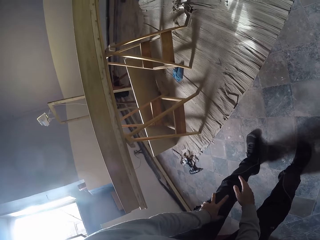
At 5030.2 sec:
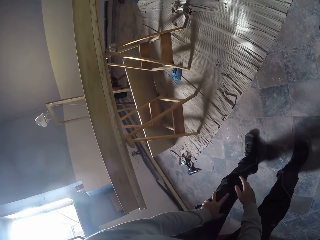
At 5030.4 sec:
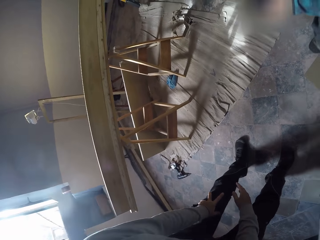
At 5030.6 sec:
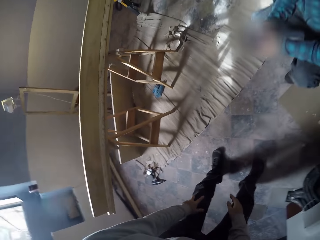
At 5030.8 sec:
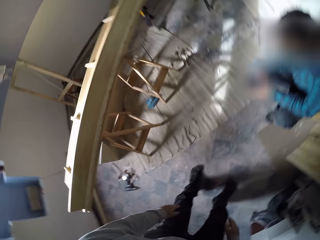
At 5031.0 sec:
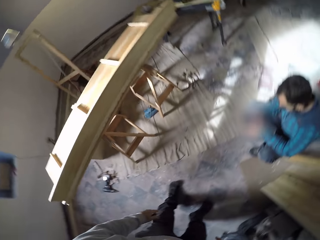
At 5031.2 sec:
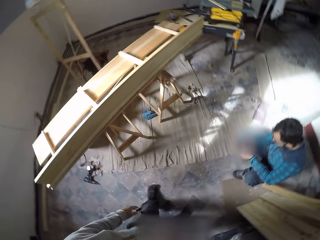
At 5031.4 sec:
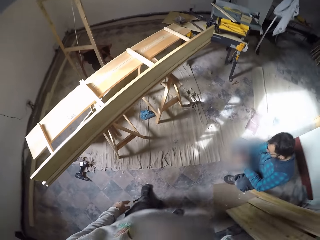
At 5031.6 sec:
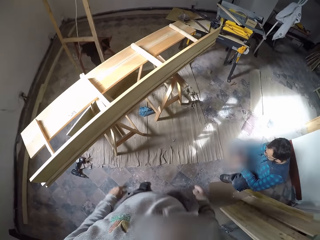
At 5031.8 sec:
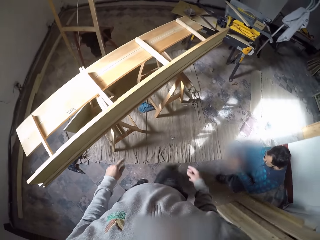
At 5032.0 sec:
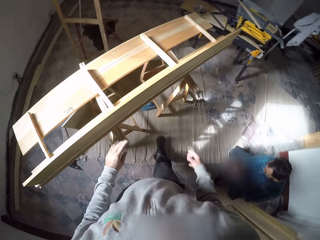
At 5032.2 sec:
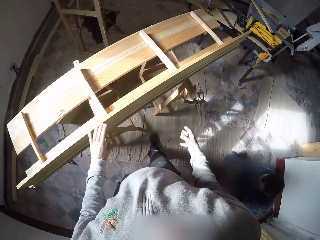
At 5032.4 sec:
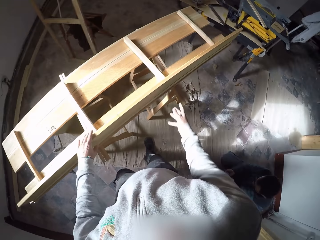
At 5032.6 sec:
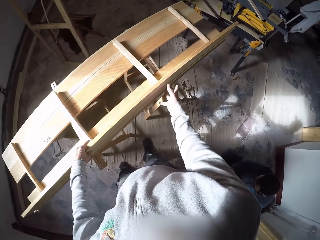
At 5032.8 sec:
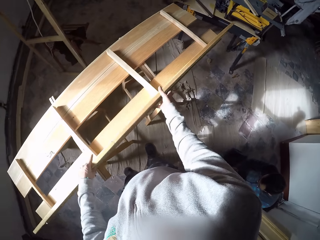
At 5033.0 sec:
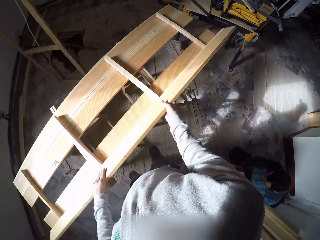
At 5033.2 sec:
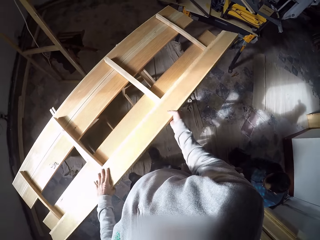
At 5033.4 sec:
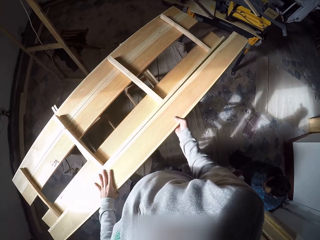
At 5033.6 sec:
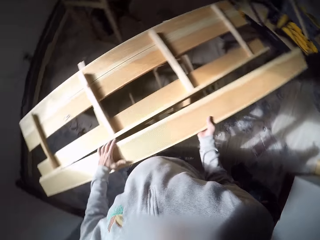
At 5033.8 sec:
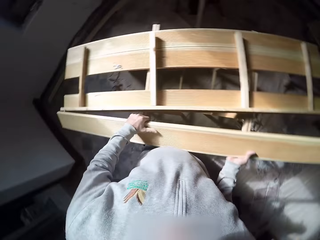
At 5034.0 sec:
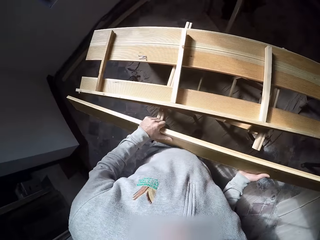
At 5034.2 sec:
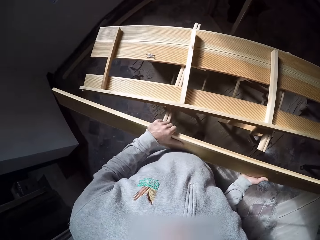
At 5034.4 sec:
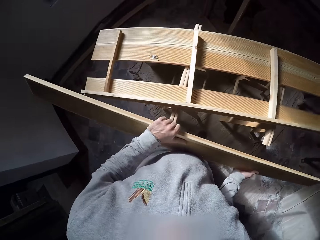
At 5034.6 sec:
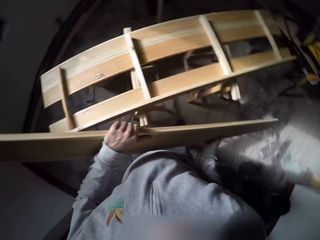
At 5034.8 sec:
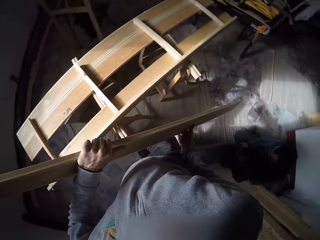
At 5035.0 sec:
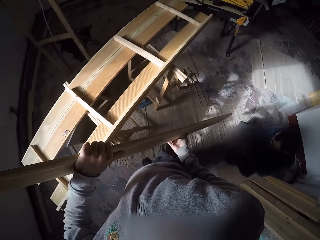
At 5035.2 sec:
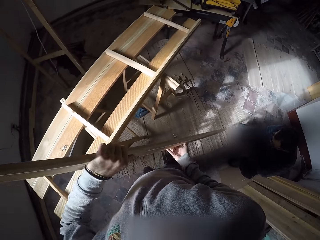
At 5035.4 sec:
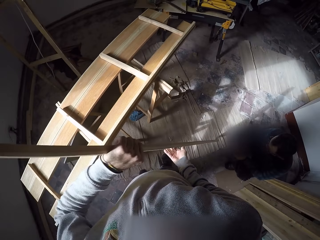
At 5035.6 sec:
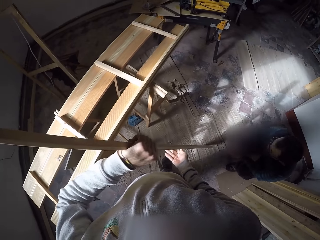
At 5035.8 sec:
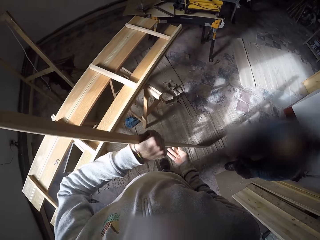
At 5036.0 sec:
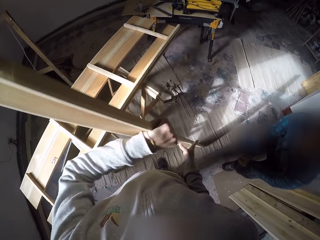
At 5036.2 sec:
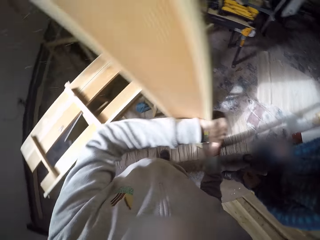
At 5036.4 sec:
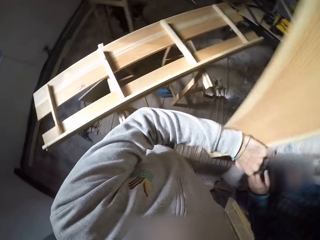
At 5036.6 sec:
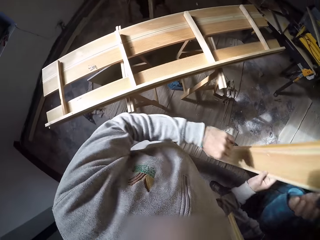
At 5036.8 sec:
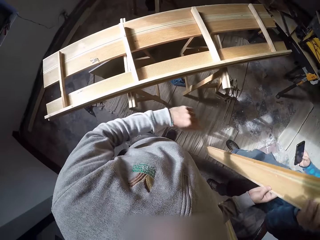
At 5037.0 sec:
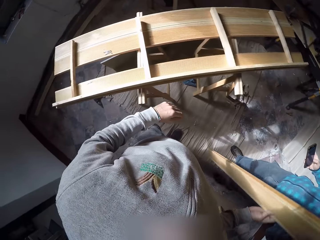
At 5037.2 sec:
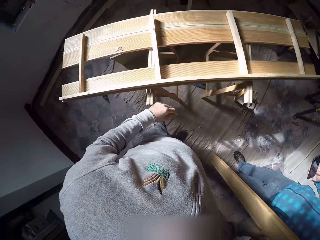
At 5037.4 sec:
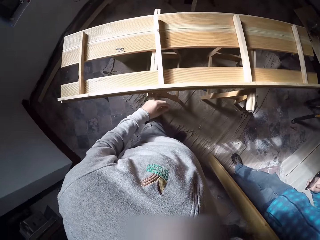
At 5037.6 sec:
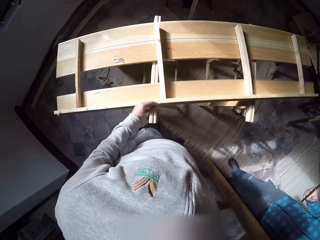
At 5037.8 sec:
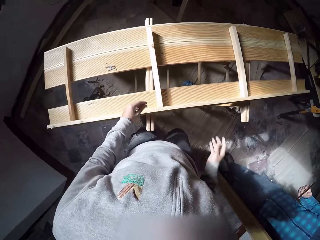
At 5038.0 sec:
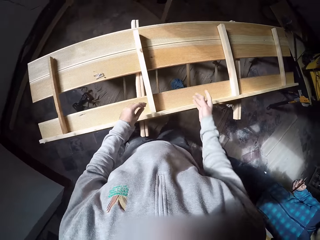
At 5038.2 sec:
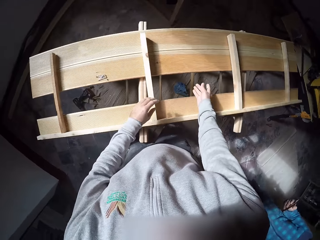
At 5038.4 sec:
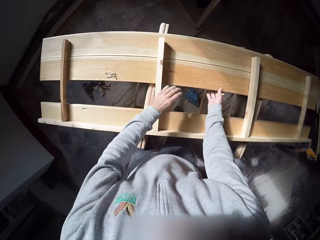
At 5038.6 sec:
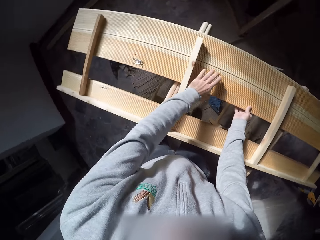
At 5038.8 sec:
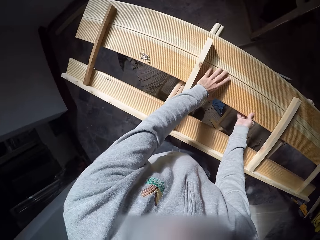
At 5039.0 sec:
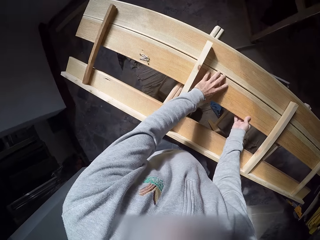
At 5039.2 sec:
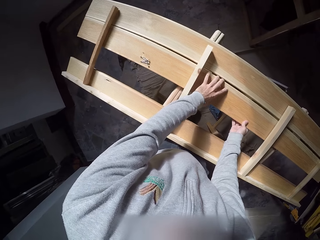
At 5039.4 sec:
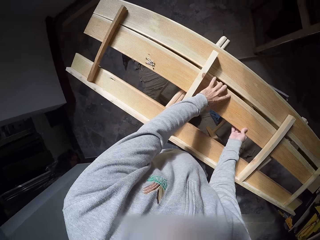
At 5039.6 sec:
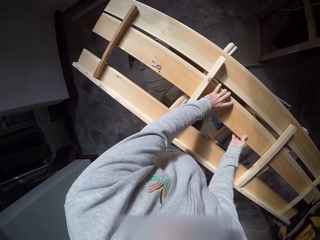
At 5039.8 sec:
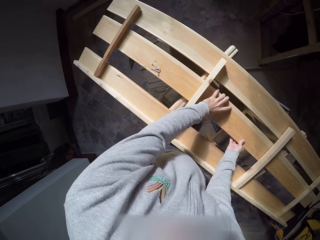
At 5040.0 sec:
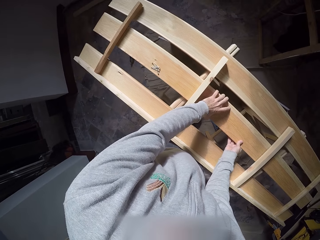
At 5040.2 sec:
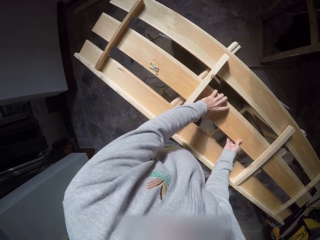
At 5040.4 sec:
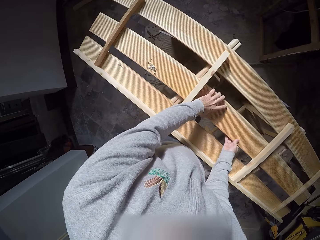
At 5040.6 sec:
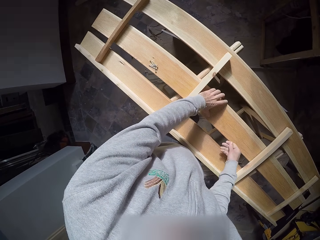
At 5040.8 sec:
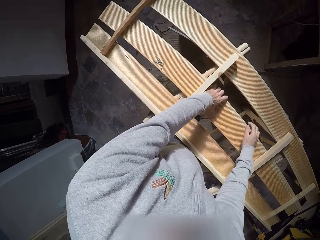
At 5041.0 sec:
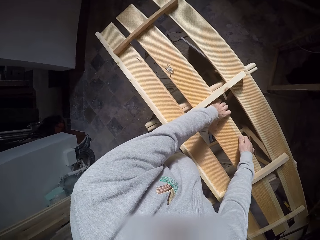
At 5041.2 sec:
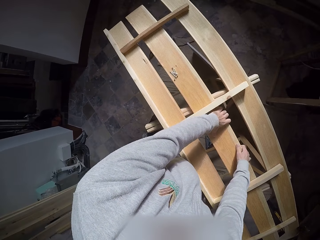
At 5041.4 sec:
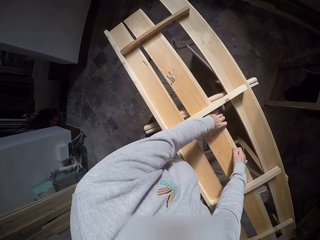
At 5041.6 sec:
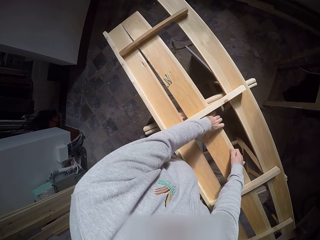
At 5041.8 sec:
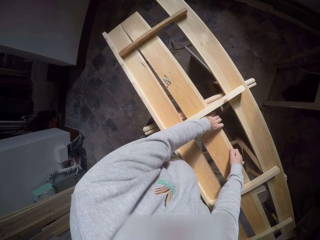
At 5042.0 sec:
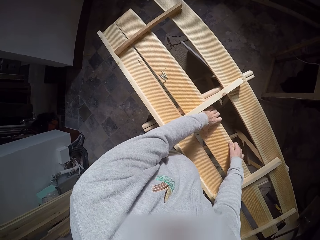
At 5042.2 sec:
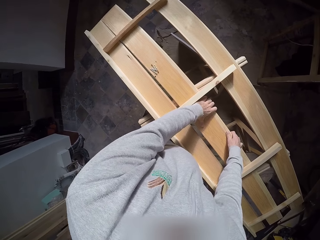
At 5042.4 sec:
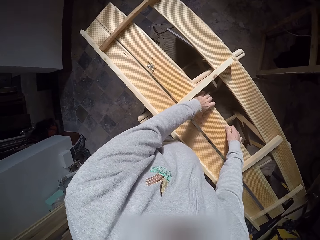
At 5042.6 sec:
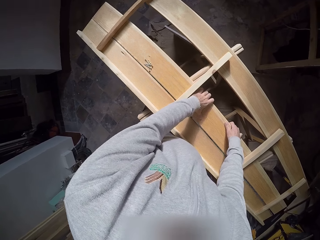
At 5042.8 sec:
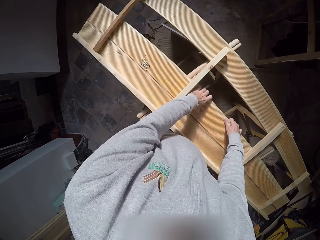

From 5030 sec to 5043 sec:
A man uses a phone. The camera wearer takes the piece of wood on the wood frame with both hands. He drops the piece of wood on the floor with both hands. The man stands up. The camera wearer gives the piece of wood to the man with his left hand. The man picks up the wood. The camera wearer moves a piece of wood in the wood frame with both hands.

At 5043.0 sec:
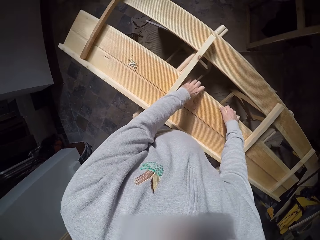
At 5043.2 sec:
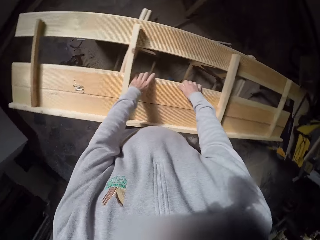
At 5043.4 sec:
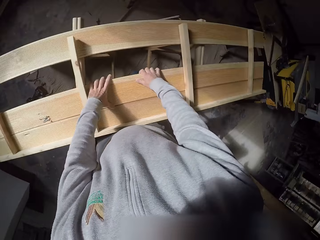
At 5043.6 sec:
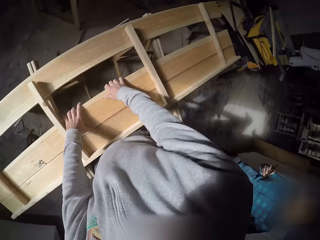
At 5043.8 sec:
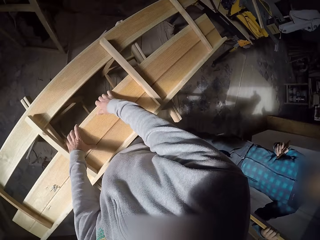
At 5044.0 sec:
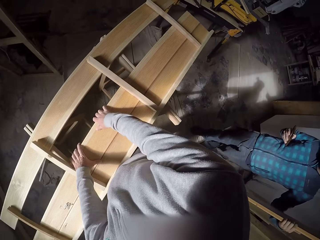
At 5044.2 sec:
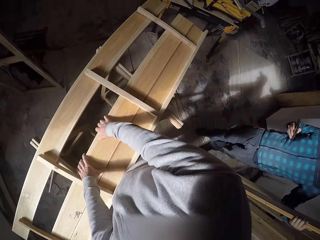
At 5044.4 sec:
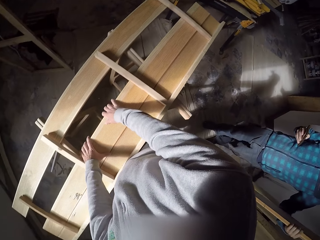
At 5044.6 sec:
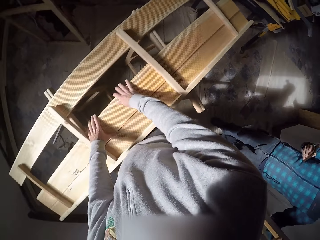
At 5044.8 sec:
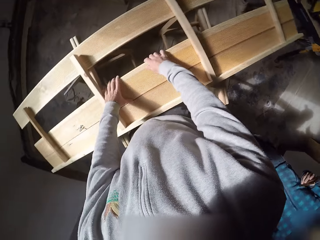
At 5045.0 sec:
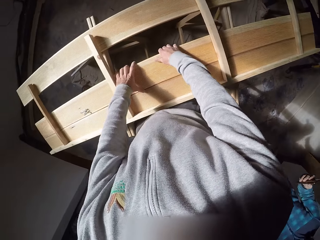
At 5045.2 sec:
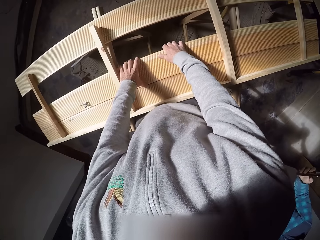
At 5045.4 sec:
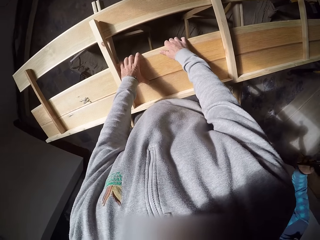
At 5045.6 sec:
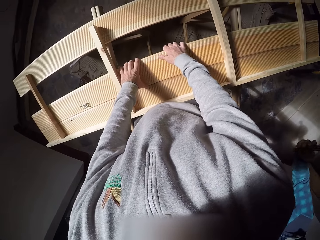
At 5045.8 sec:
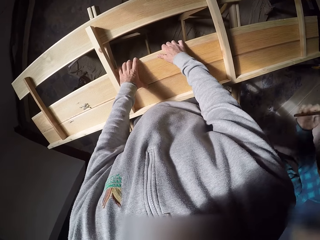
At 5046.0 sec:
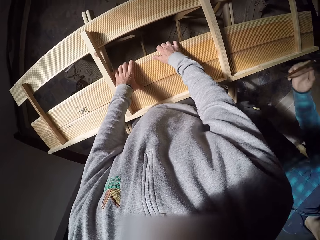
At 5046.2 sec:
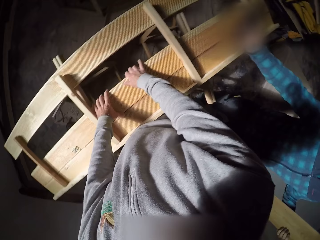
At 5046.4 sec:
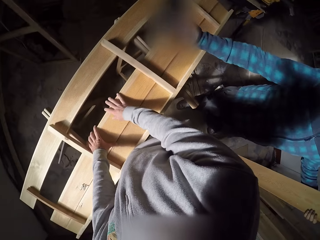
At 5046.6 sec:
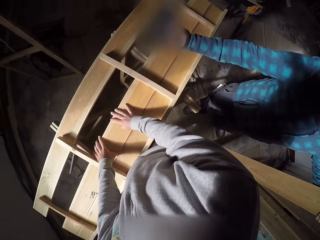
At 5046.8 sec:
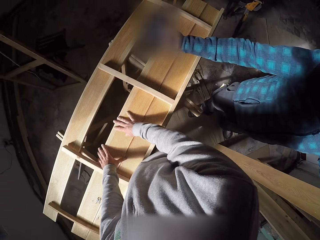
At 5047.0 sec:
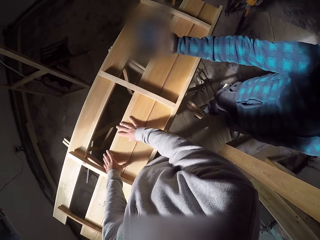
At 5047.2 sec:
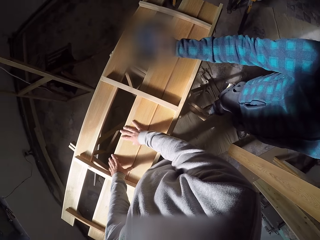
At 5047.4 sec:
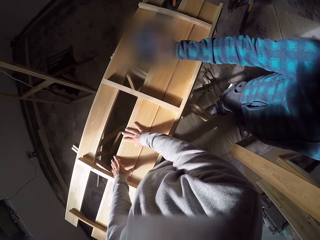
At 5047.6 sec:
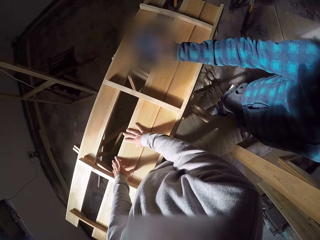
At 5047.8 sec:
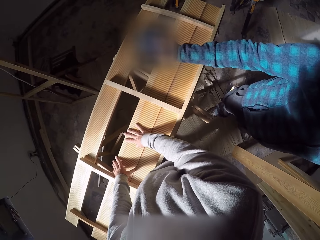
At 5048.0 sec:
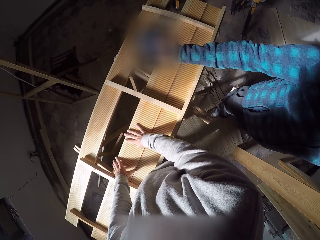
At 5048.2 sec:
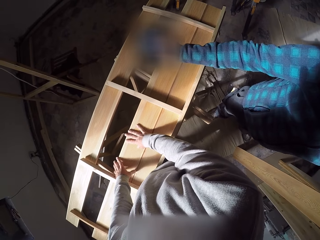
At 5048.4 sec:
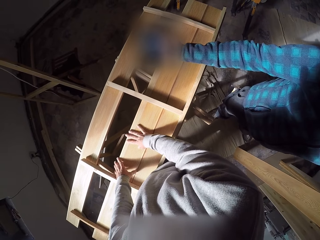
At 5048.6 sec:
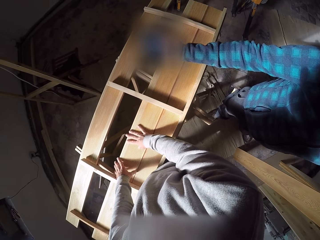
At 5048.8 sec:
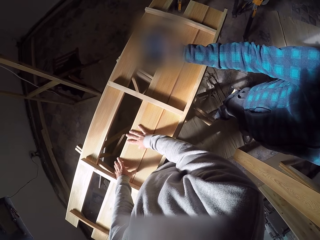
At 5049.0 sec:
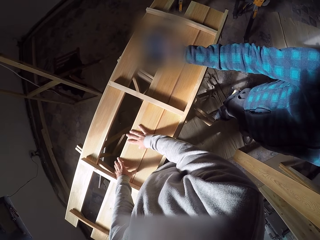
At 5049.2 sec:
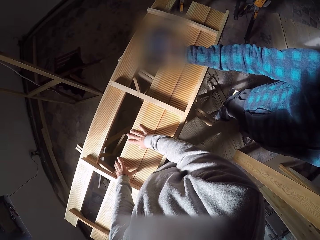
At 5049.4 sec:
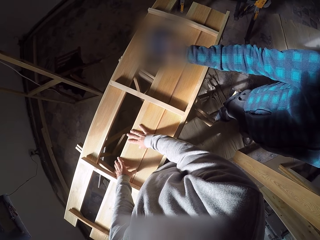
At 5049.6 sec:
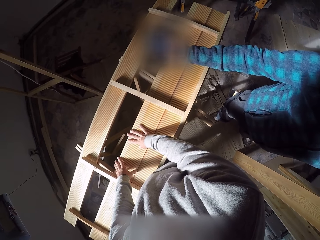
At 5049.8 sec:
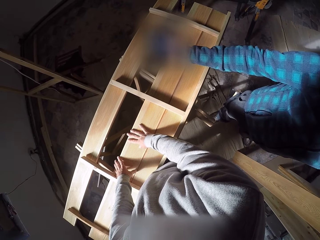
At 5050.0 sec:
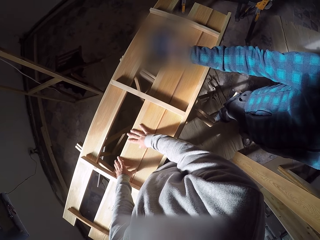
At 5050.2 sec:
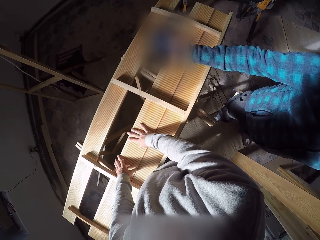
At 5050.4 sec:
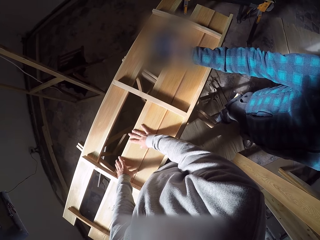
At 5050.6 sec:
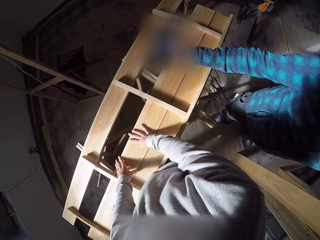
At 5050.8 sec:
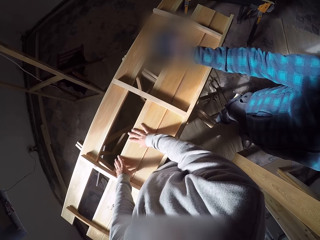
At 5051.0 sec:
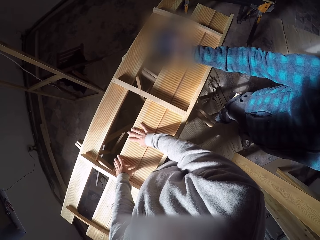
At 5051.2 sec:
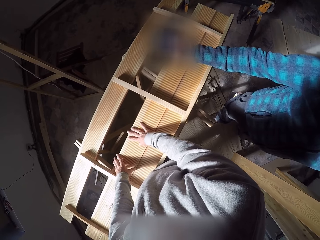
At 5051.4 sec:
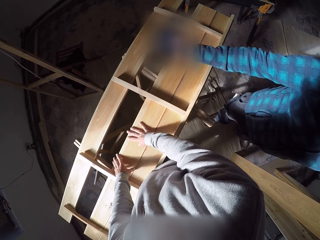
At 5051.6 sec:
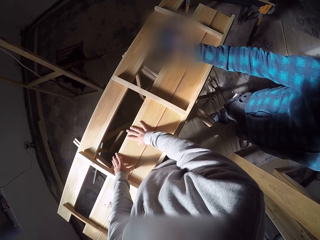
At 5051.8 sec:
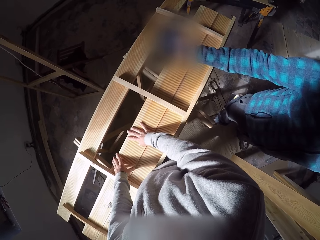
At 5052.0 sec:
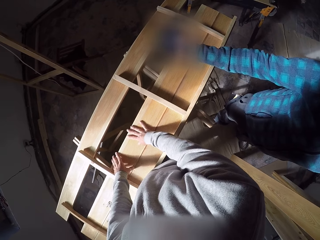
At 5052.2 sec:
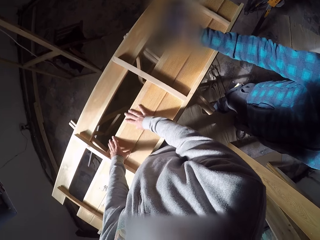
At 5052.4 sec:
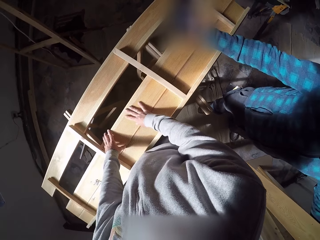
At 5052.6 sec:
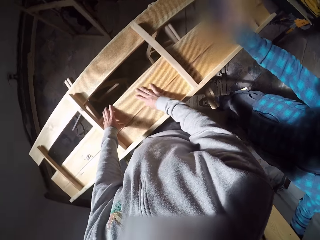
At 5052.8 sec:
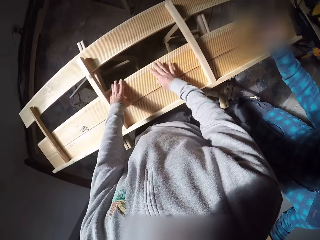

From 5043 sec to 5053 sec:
A man uses a phone. The camera wearer moves wood. The man shows the camera wearer the phone with his right hand. The camera wearer looks at the phone.
